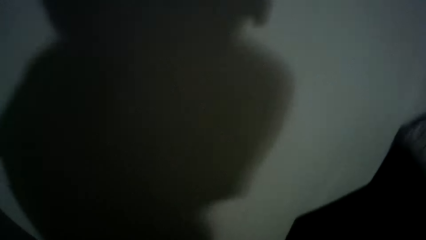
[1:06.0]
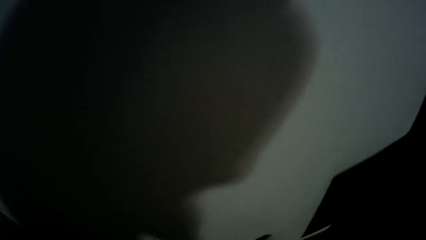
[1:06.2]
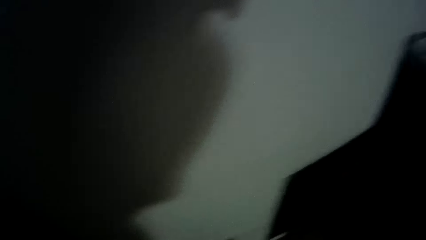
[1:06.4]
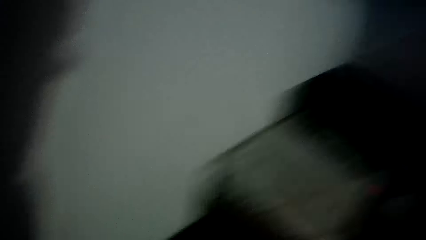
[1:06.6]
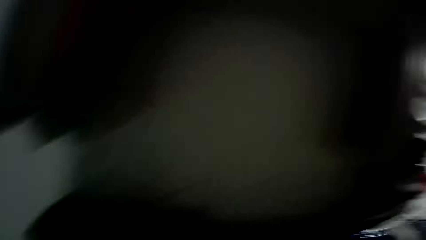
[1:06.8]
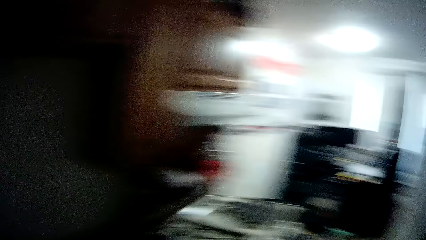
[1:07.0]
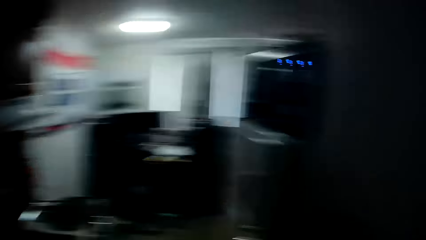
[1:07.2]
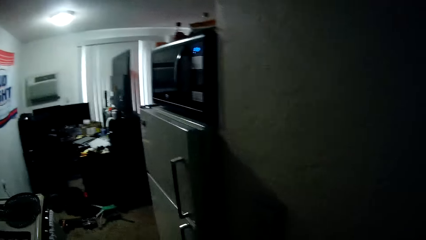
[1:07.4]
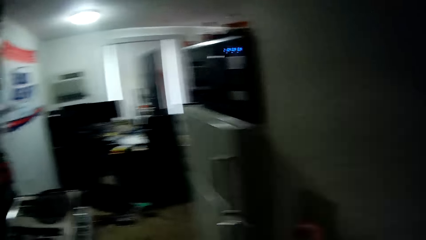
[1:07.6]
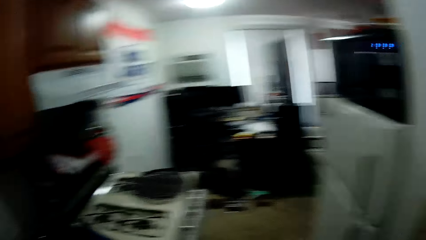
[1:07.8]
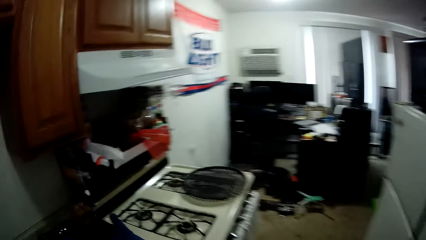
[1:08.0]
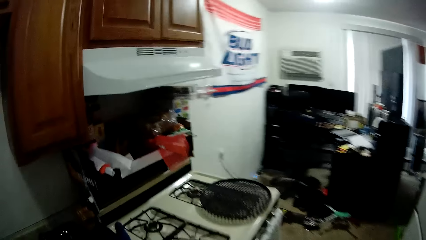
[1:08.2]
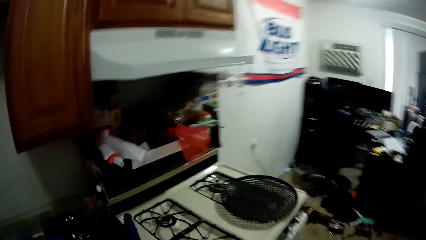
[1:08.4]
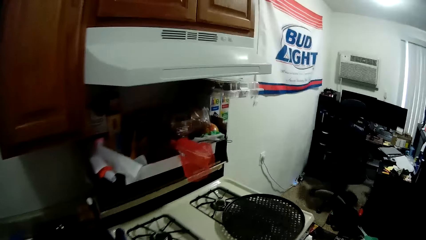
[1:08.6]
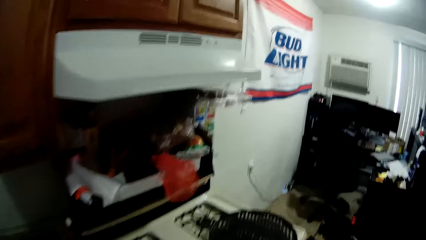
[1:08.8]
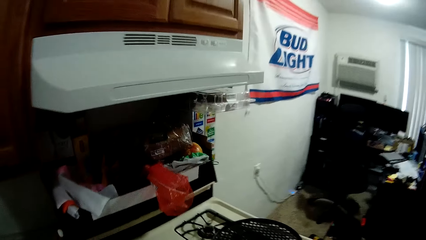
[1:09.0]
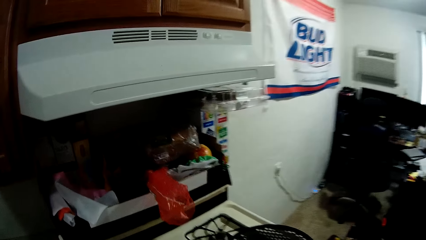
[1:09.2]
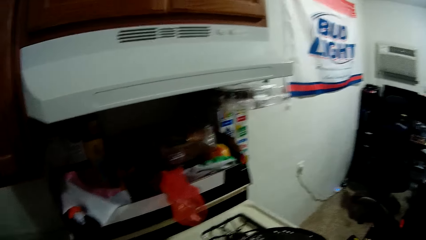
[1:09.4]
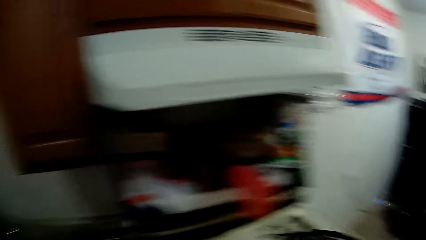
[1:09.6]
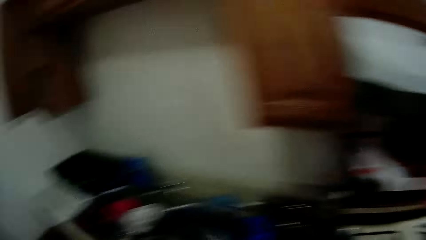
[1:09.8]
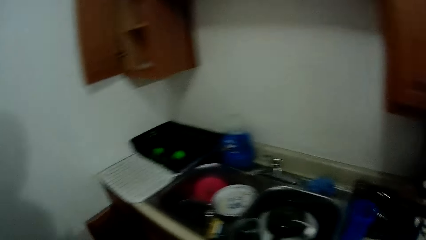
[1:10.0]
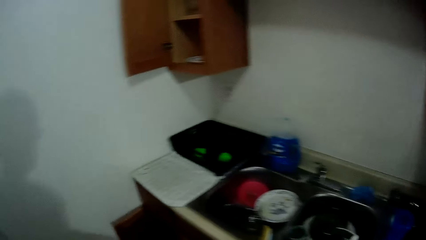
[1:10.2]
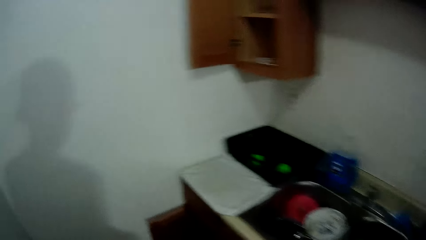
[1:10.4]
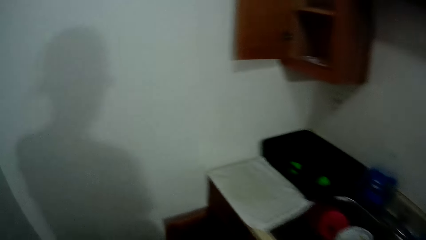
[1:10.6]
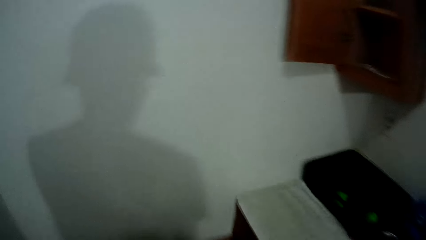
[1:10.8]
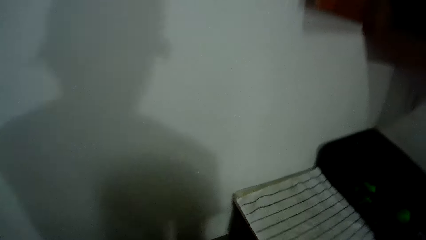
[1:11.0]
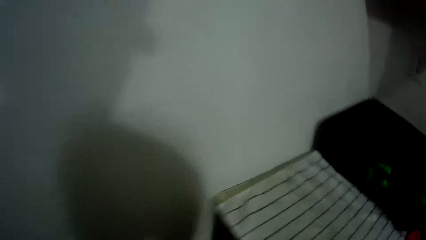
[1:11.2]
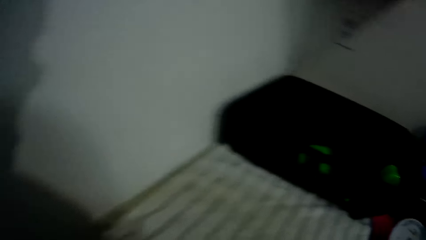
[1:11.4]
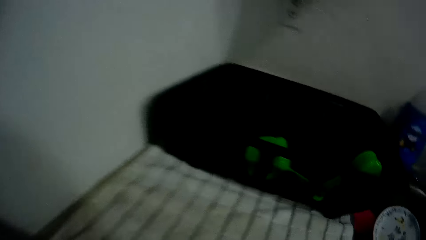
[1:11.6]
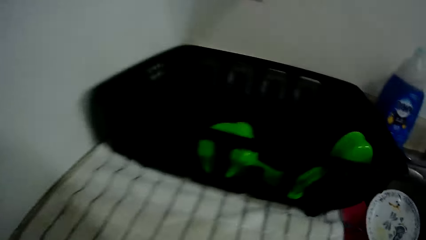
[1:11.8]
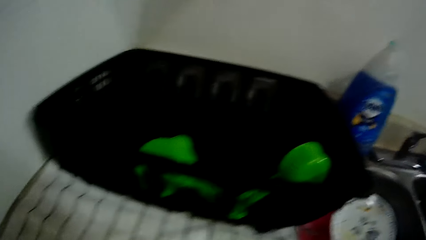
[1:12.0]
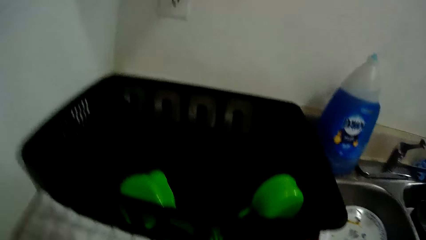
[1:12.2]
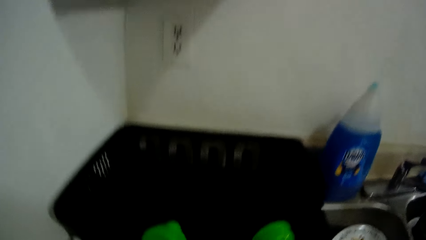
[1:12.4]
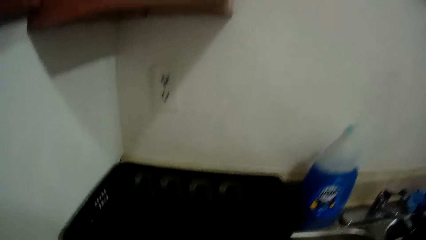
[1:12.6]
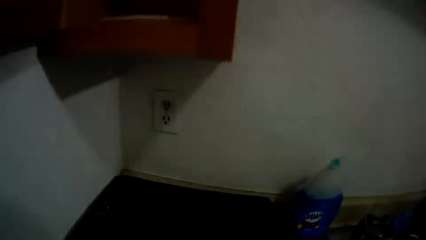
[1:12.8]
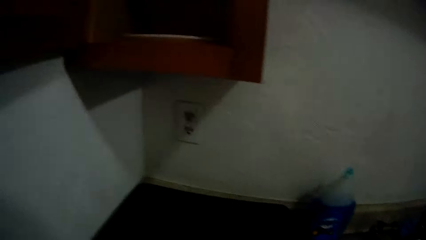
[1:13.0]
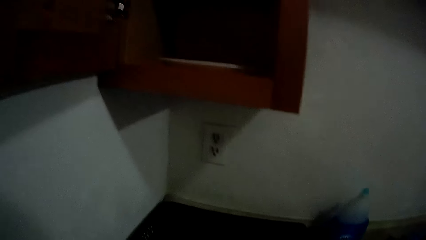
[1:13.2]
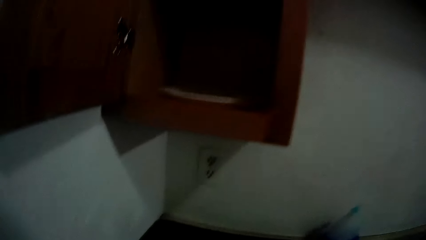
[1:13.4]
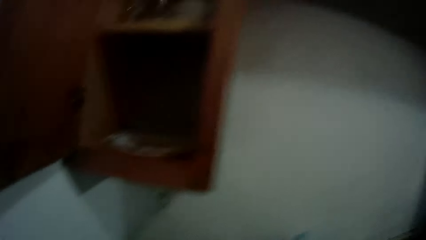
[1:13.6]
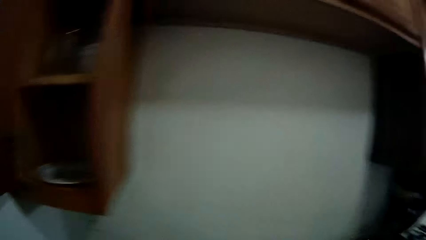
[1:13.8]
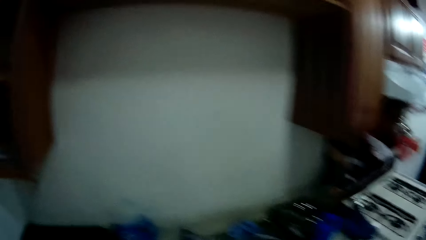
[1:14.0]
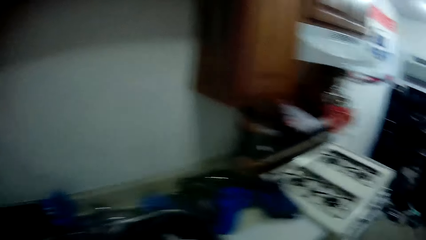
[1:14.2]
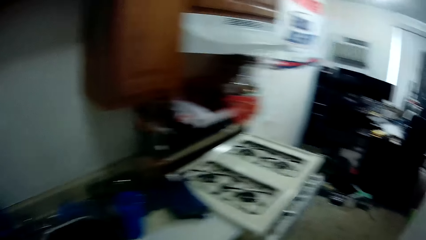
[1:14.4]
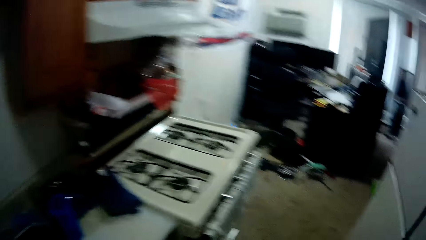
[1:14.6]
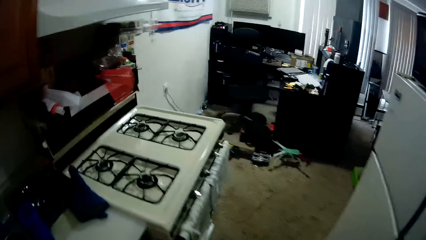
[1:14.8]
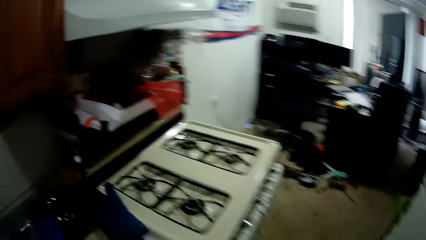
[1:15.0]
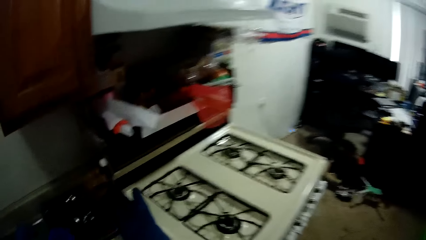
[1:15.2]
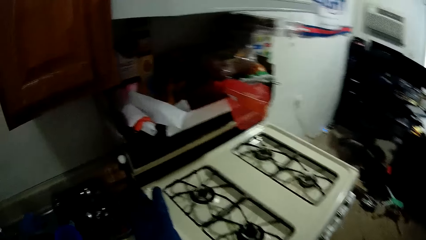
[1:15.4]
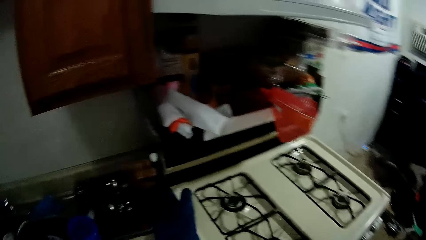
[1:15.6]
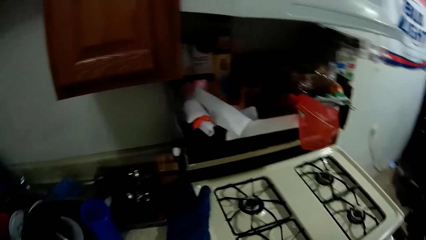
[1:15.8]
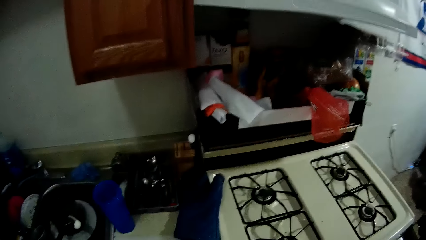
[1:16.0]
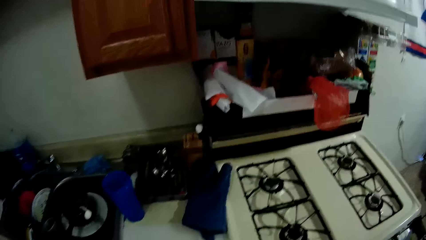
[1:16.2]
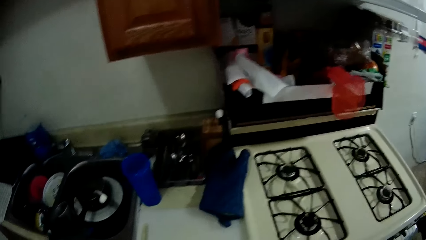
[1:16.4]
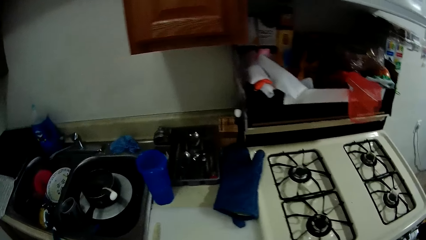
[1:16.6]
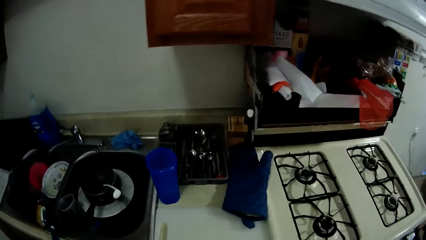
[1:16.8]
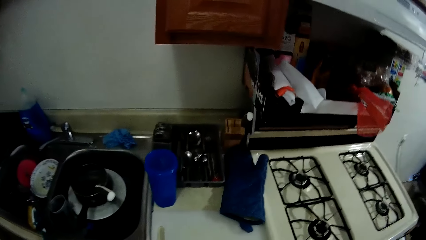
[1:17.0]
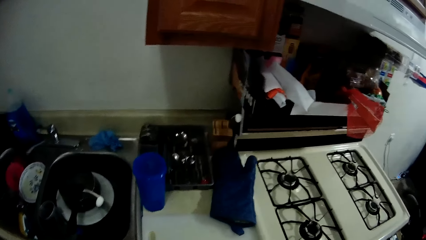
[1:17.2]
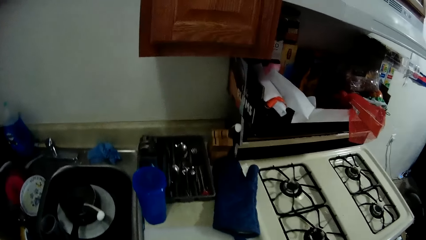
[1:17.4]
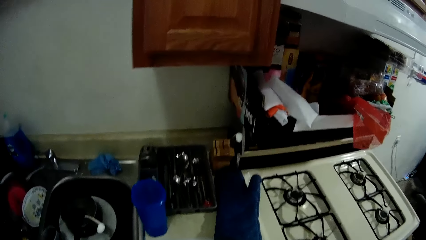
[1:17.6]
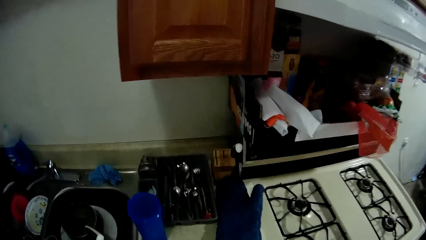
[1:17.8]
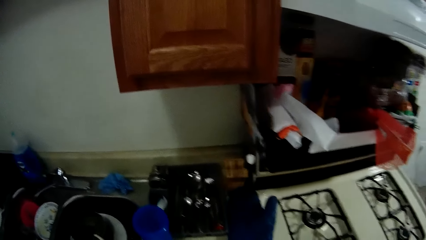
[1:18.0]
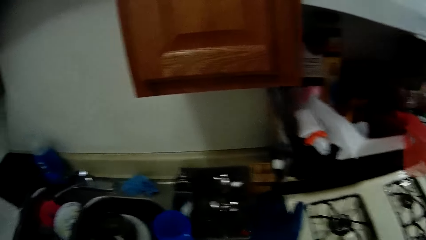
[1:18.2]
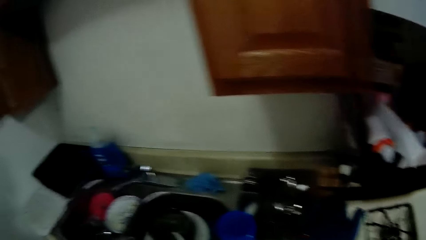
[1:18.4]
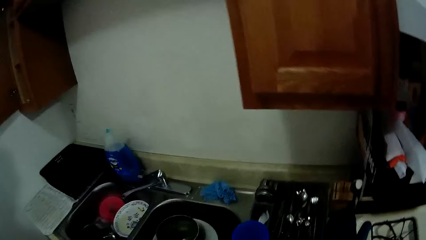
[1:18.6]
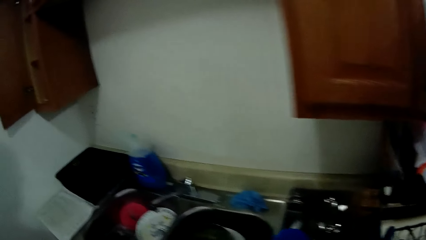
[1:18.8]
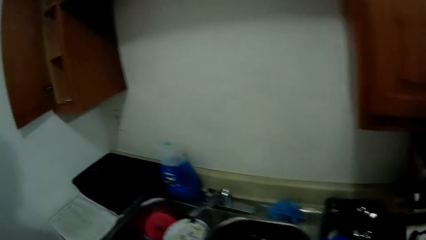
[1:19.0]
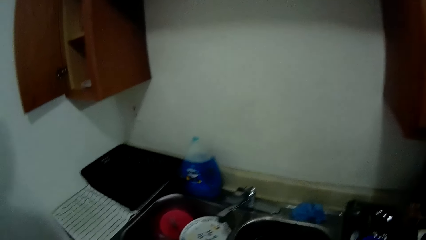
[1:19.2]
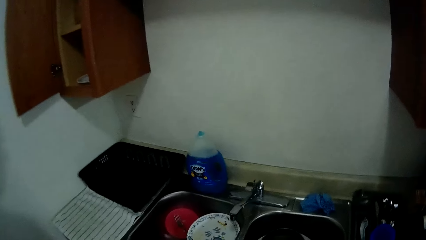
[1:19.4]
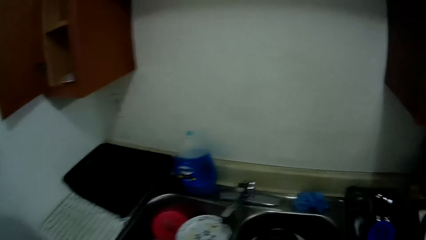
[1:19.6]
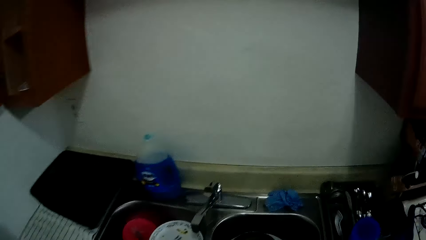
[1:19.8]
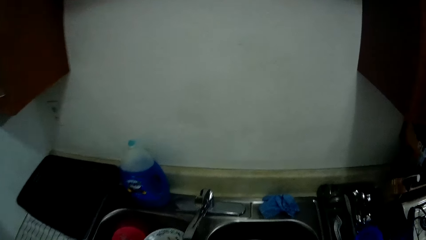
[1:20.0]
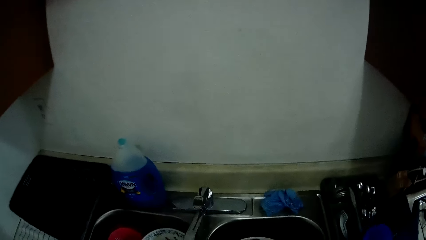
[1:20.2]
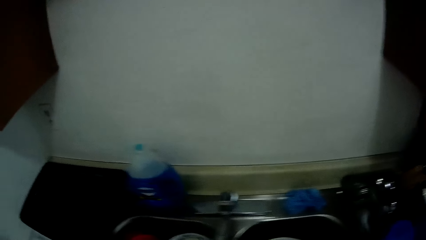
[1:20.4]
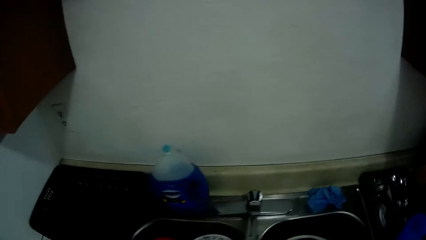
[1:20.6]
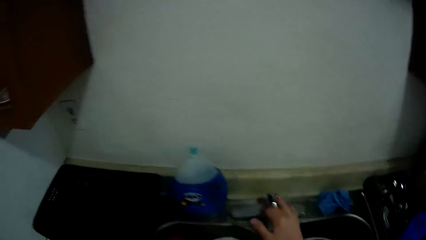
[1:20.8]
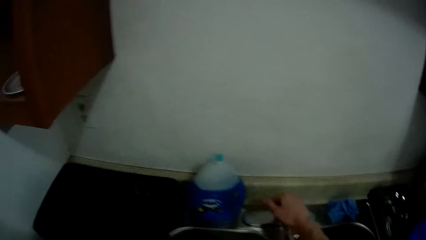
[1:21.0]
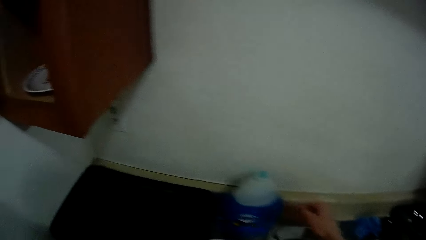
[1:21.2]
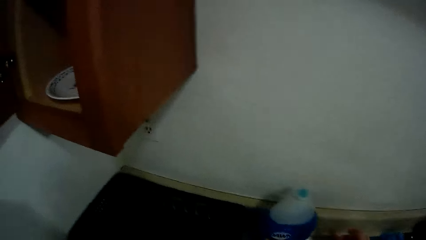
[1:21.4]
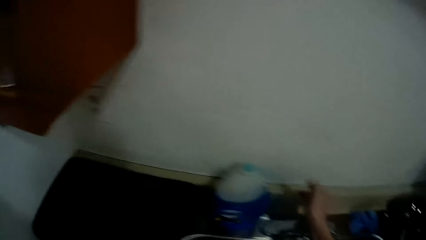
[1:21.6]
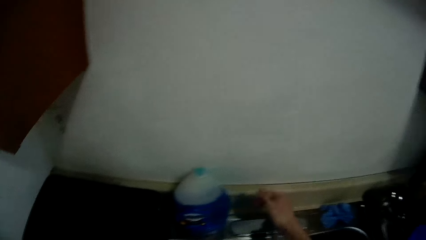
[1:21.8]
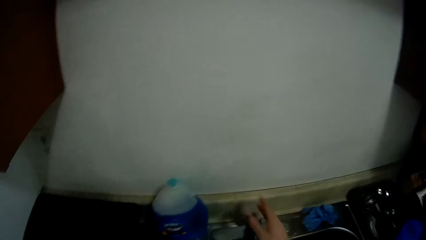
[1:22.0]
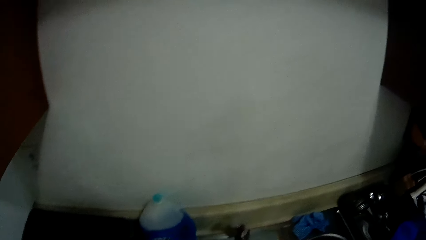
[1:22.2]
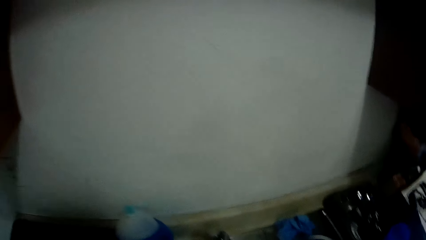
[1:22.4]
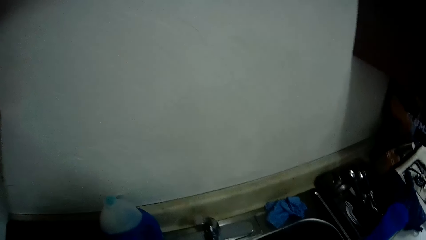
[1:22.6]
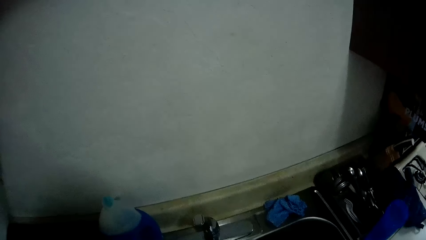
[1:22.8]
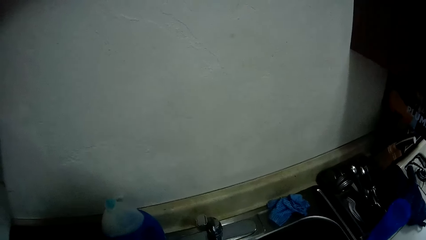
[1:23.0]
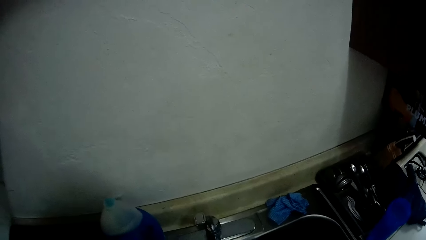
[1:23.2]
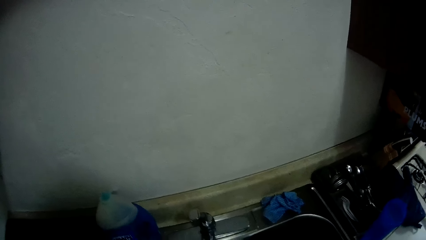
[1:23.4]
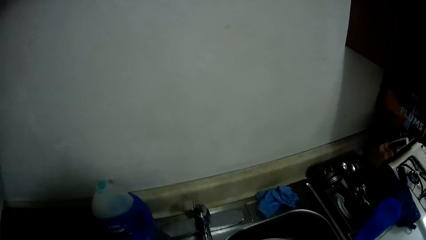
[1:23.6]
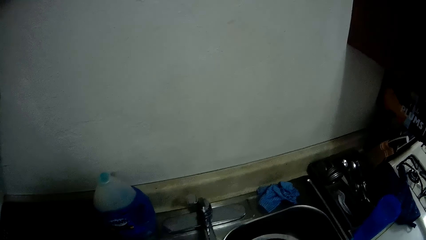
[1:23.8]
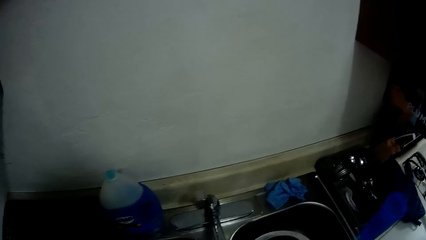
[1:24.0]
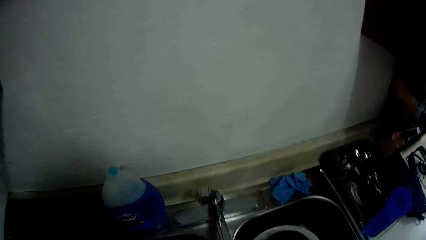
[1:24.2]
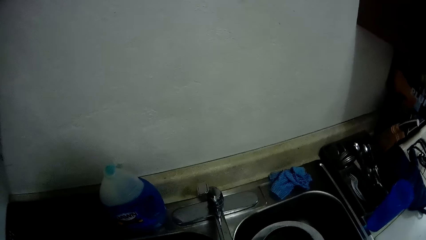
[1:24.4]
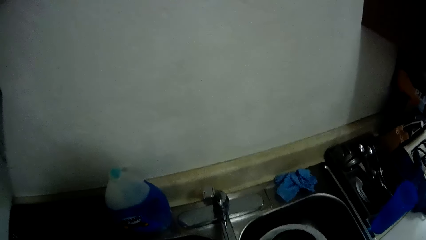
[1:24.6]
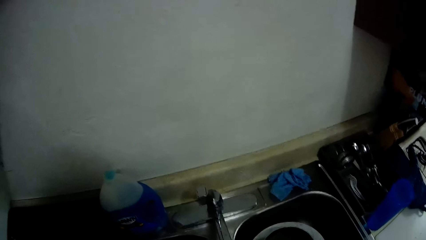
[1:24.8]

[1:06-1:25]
The camera wearer looks around. He walks around. He looks around. He walks around. He looks around. He stares at the sink. He opens the kitchen tap on the sink with his right hand. He stares at the sink.
